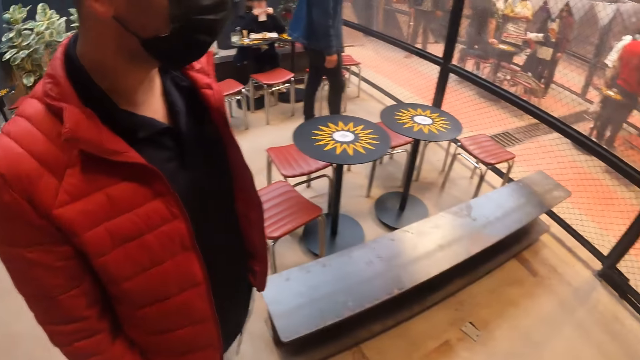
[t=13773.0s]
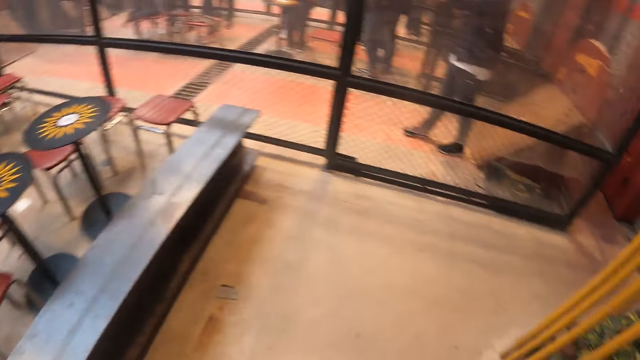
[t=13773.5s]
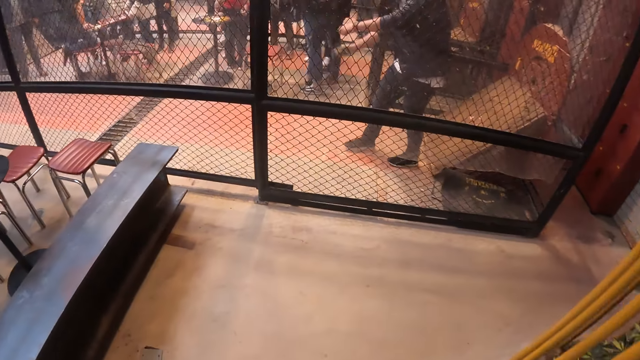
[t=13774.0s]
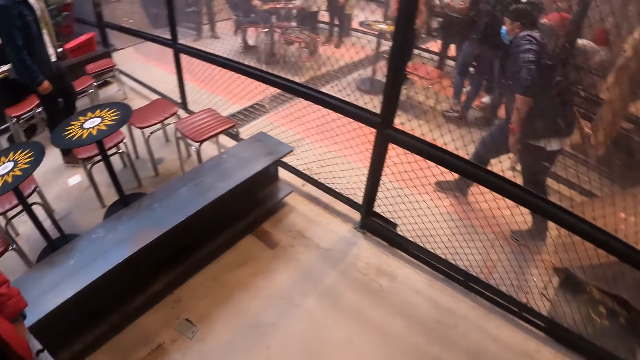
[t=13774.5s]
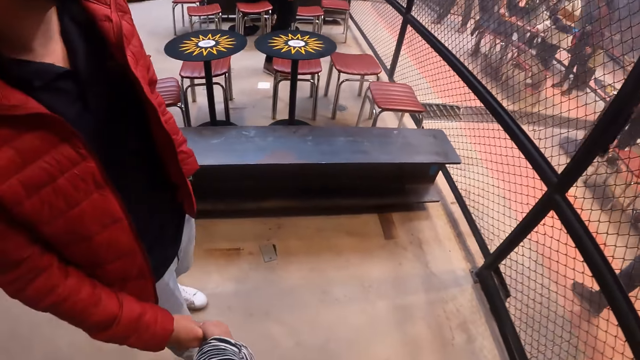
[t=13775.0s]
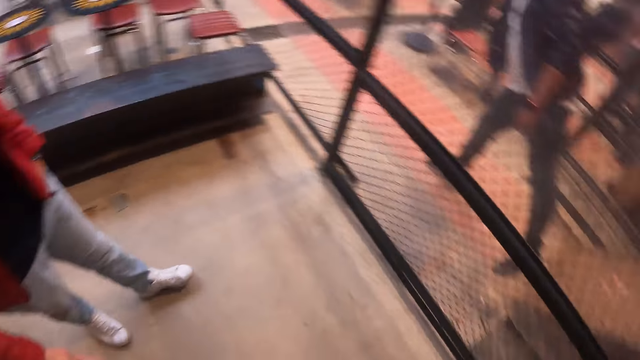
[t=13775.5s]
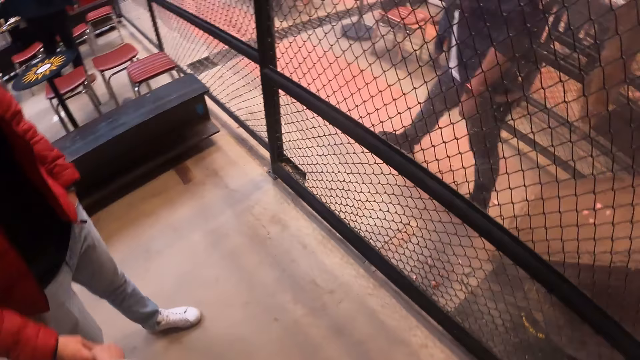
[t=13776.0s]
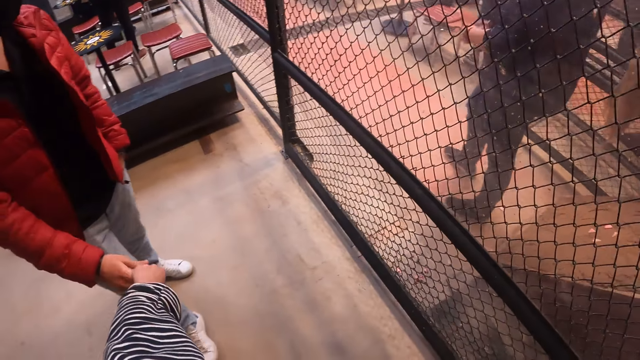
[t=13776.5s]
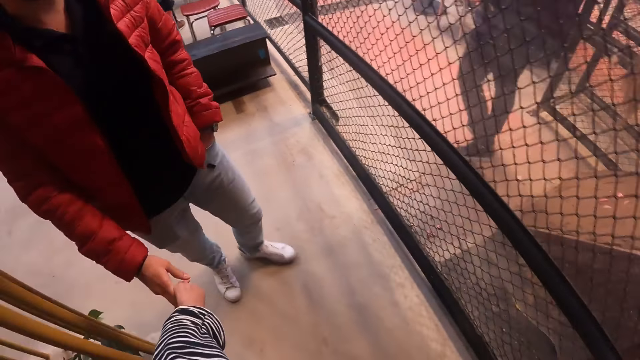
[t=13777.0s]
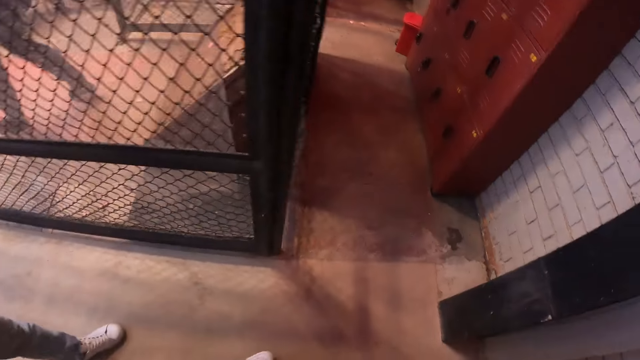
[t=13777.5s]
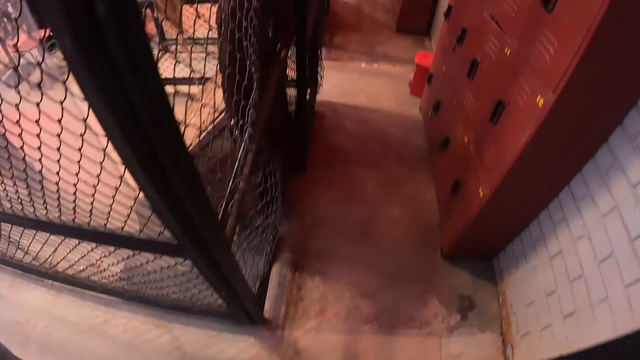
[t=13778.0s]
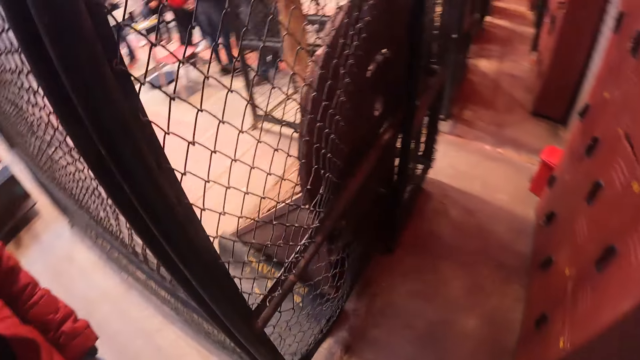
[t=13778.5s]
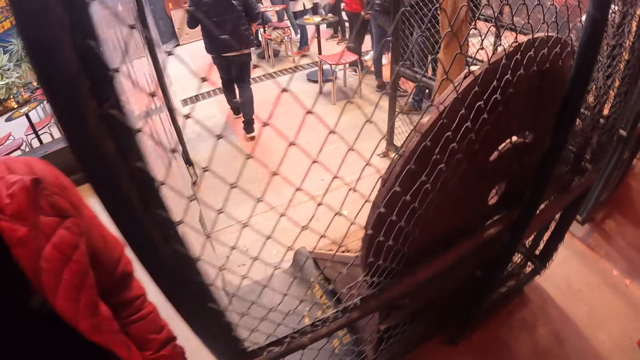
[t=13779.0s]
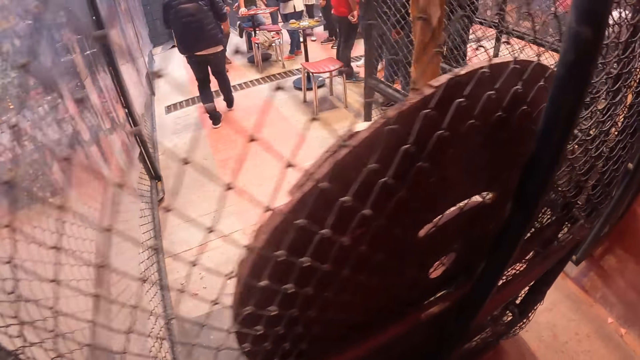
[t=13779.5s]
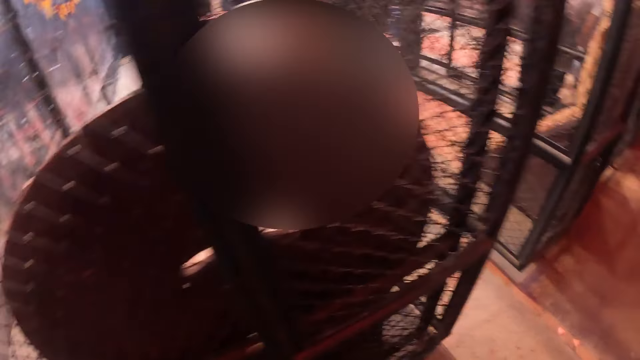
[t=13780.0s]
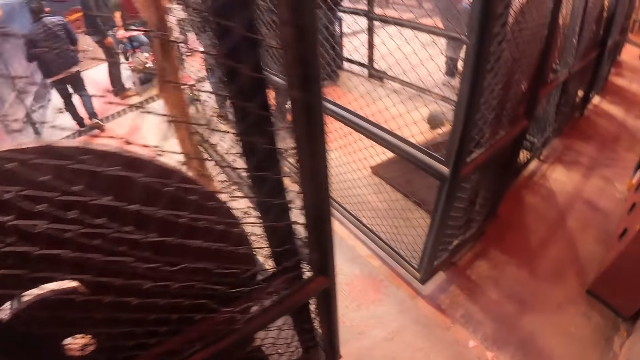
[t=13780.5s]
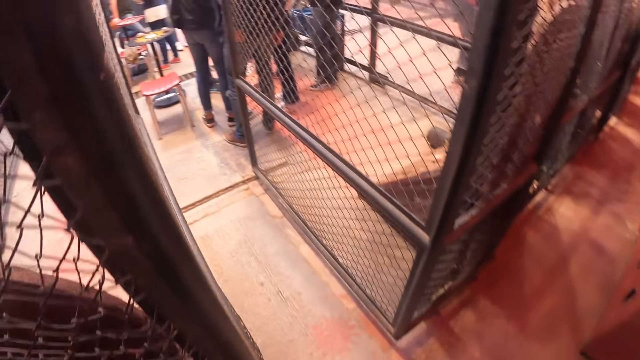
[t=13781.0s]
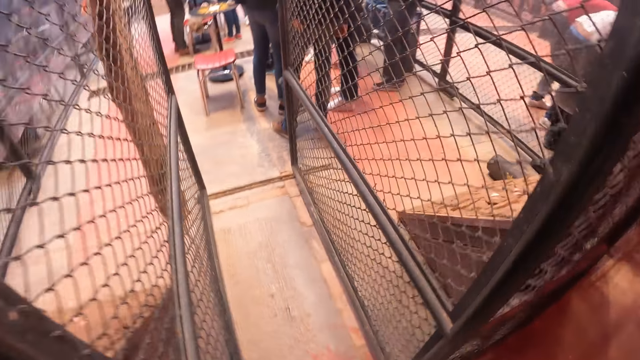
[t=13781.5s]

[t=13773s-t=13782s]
The camera wearer walks around the restaurant. They walk around the restaurant again.

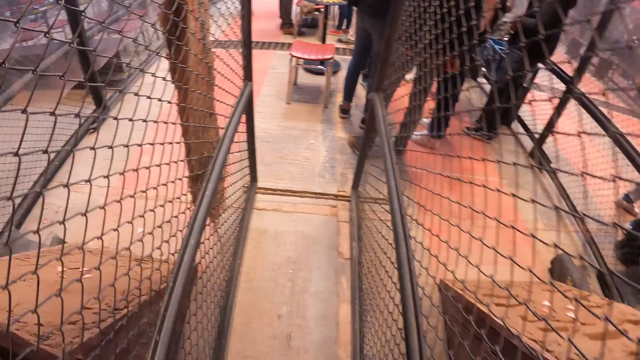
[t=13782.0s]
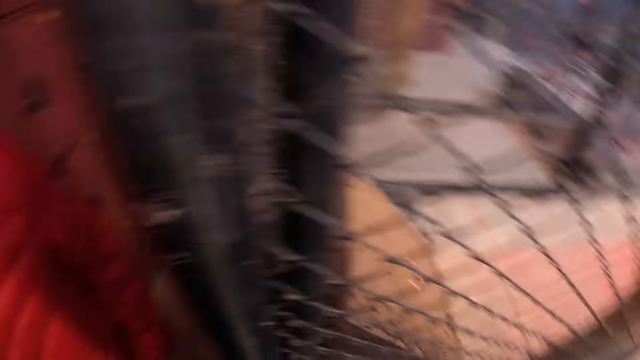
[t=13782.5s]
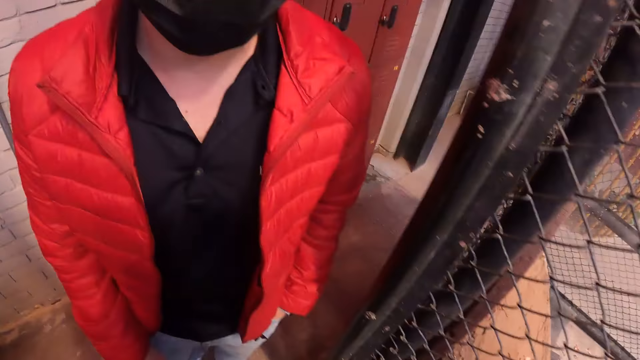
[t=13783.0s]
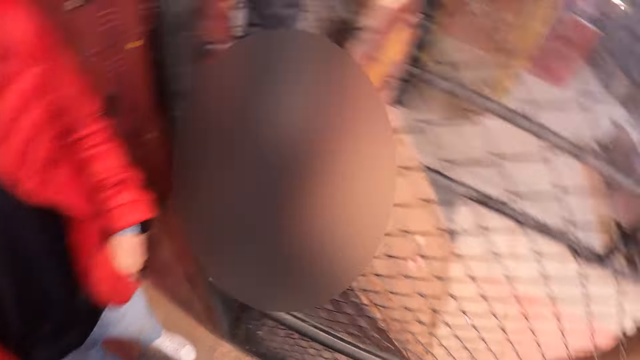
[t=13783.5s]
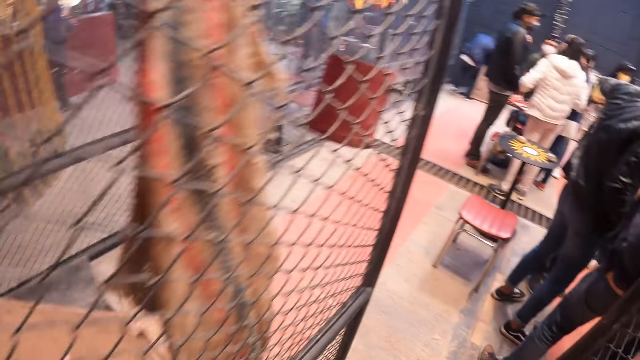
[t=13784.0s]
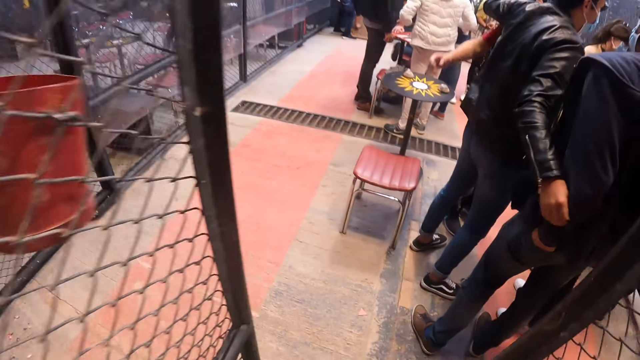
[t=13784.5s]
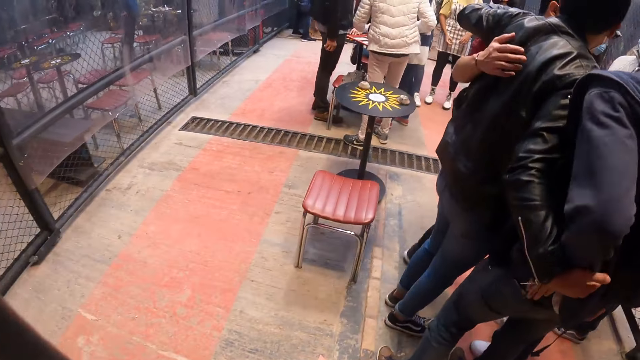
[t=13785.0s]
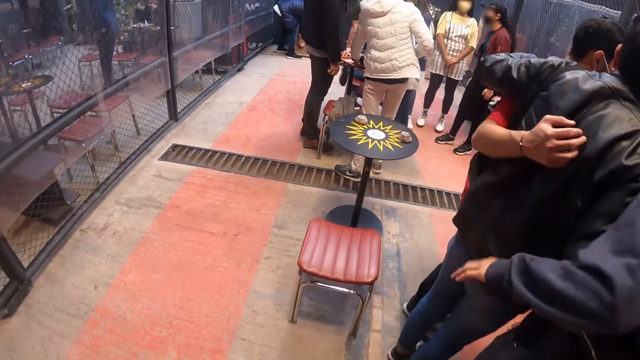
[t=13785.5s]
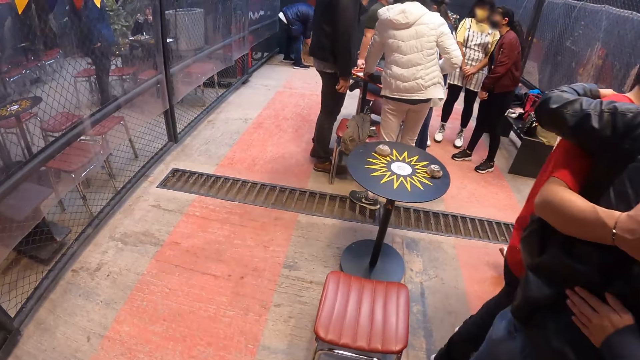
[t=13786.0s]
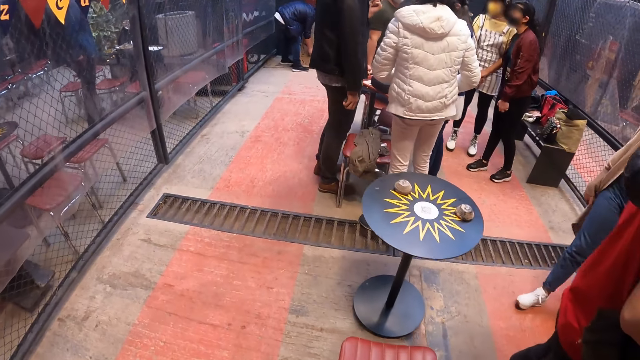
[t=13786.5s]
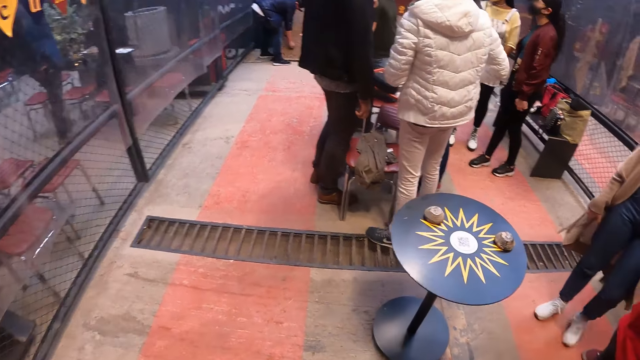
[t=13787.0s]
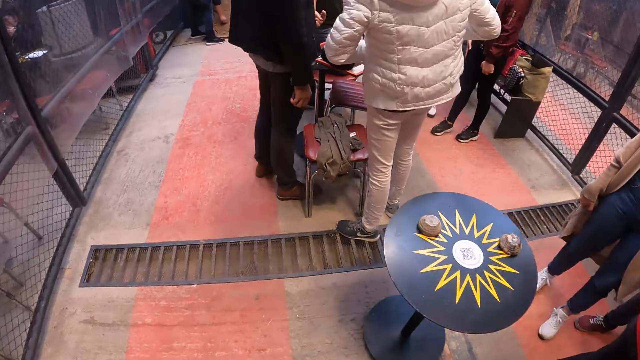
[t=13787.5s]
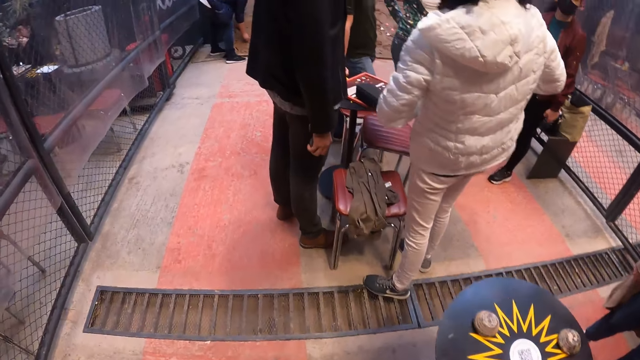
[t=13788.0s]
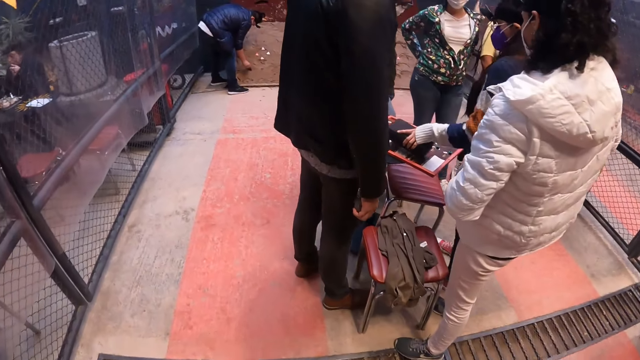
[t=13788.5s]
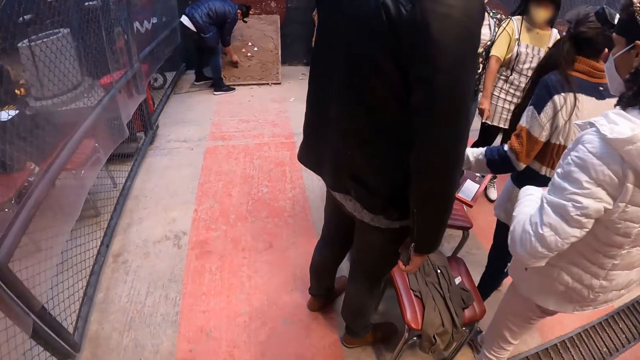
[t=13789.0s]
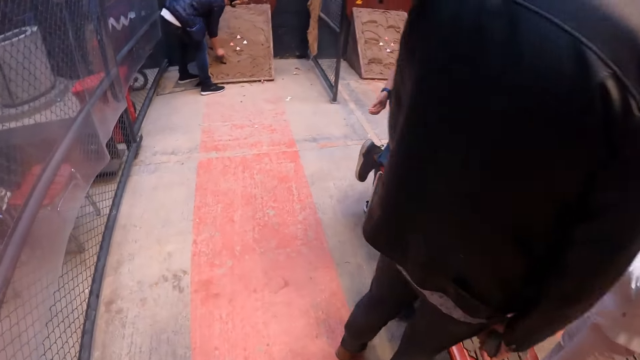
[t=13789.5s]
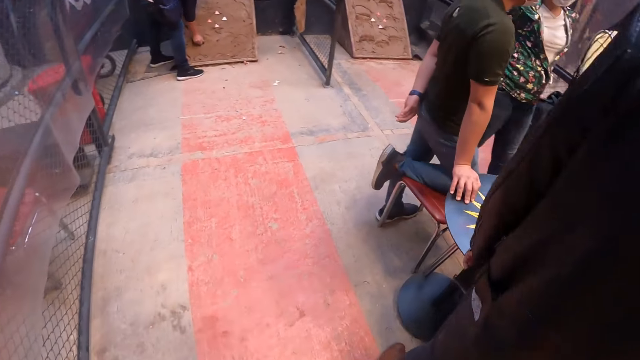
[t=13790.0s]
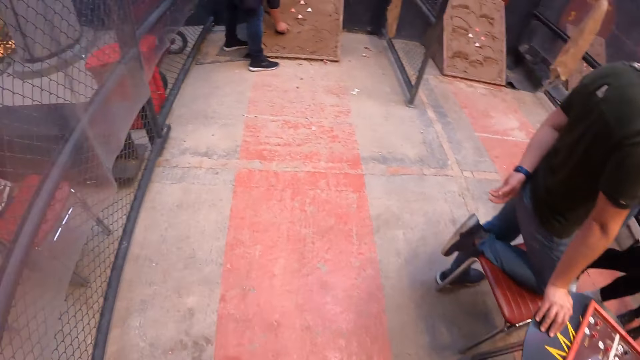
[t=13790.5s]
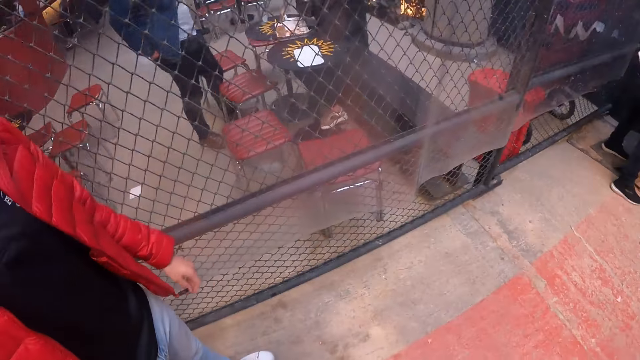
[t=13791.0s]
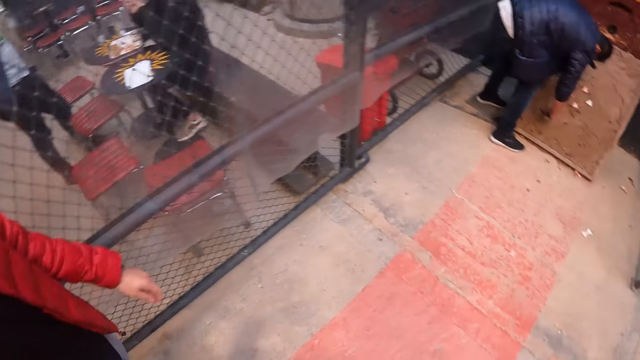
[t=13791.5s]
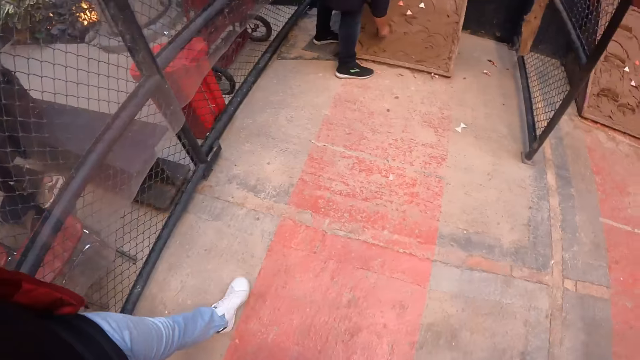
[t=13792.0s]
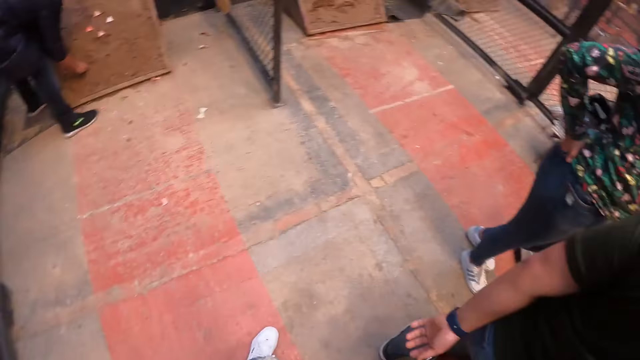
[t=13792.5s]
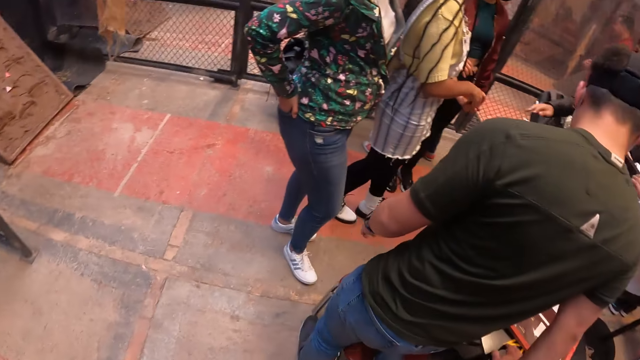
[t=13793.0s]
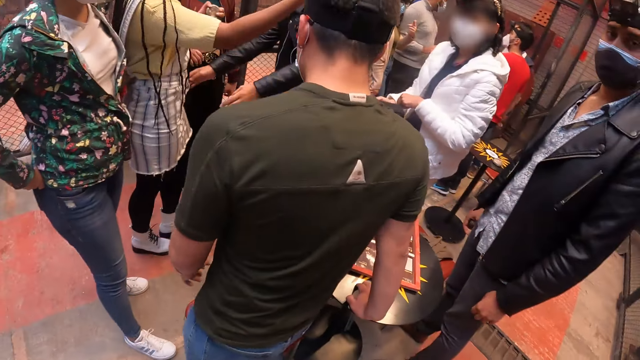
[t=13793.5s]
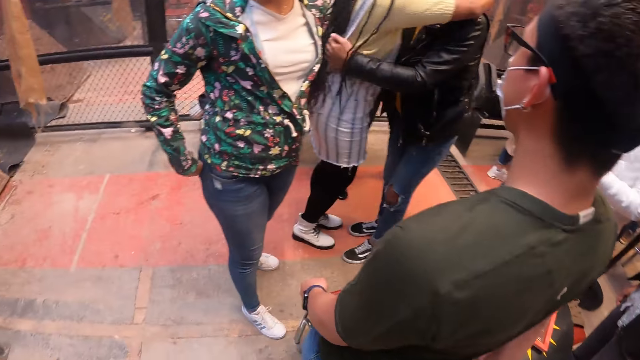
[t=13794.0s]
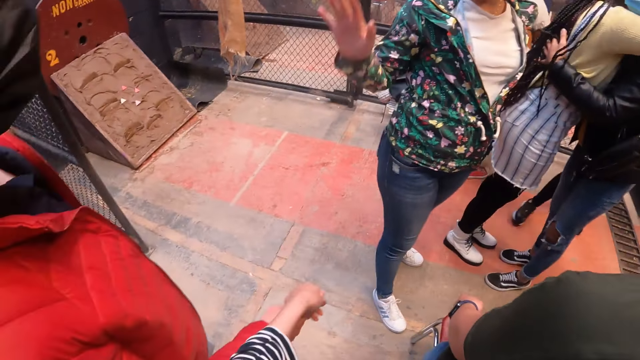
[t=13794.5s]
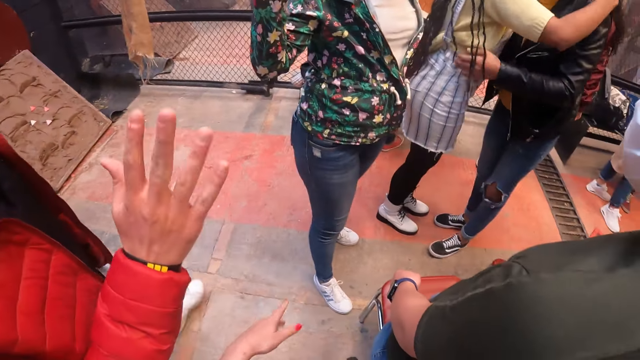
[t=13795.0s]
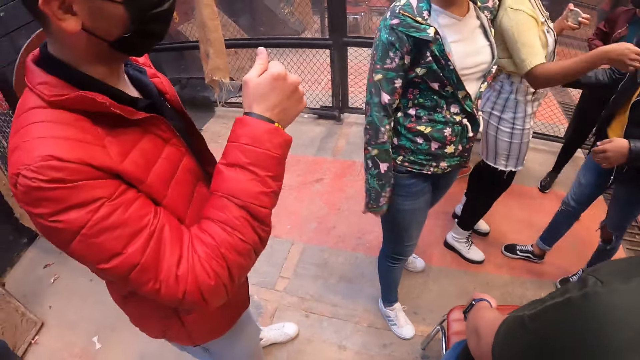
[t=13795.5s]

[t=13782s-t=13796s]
A person walks around the restaurant. The camera wearer walks a few steps. A woman waves at a man with her right hand. The man waves at the woman with his right hand.
